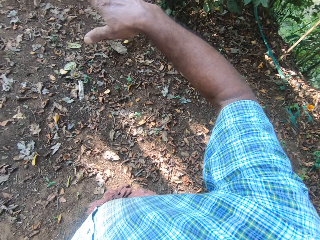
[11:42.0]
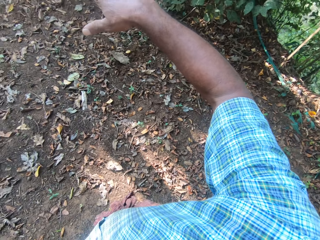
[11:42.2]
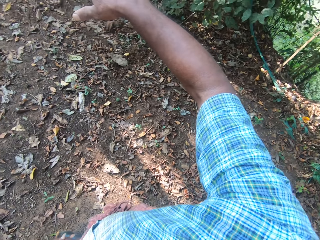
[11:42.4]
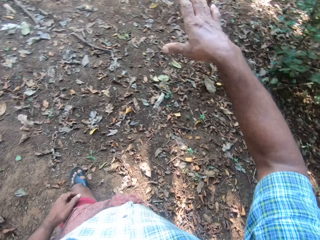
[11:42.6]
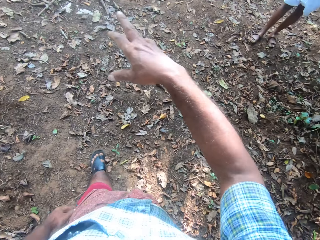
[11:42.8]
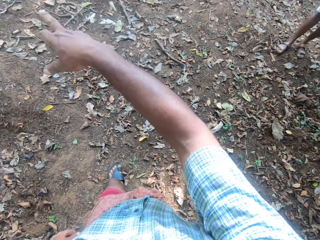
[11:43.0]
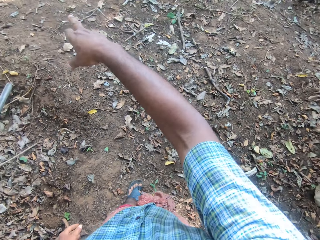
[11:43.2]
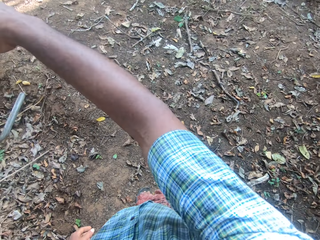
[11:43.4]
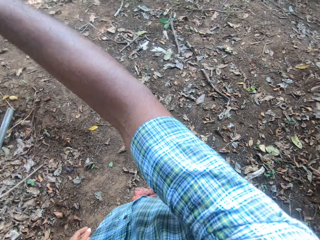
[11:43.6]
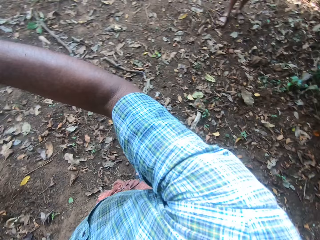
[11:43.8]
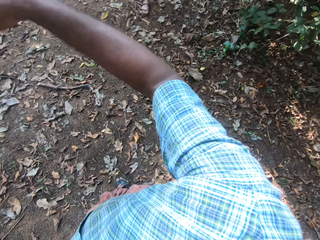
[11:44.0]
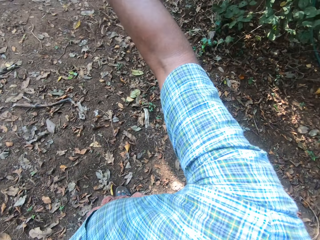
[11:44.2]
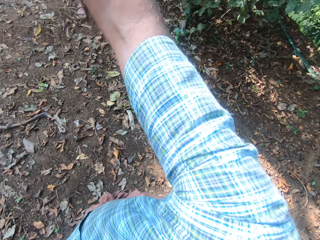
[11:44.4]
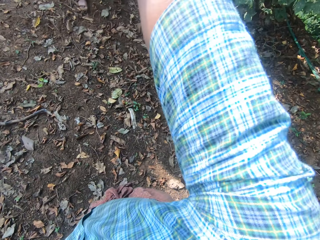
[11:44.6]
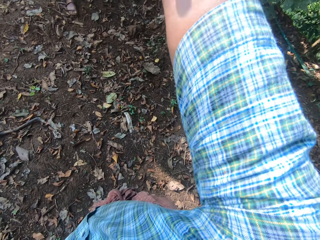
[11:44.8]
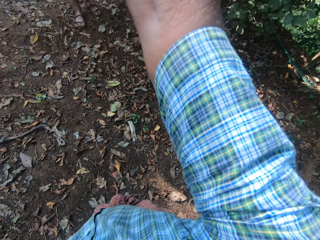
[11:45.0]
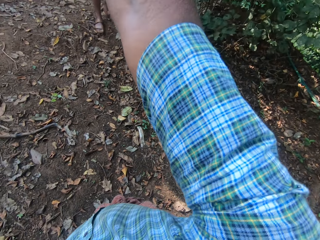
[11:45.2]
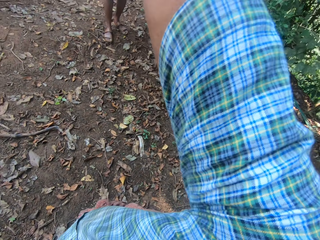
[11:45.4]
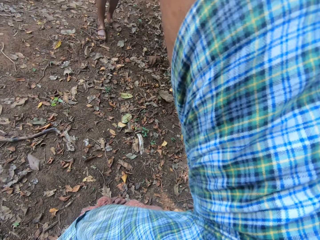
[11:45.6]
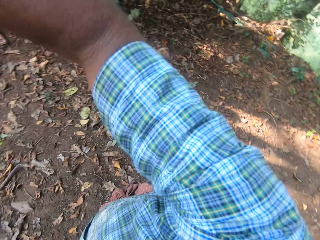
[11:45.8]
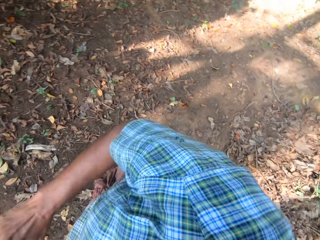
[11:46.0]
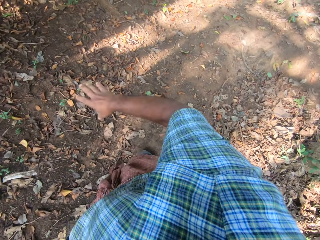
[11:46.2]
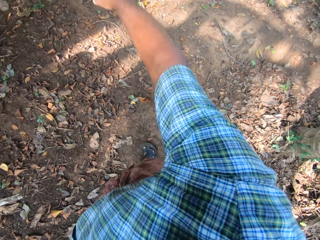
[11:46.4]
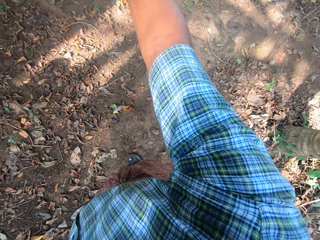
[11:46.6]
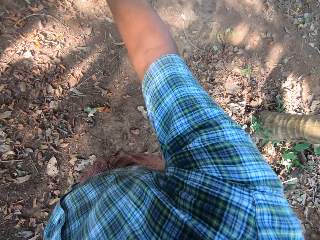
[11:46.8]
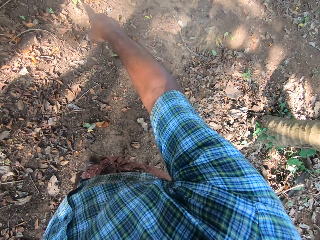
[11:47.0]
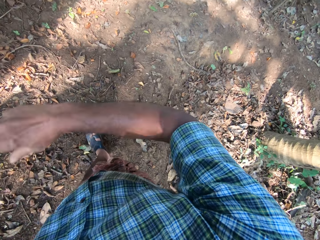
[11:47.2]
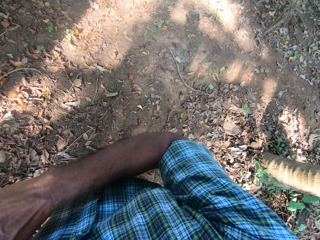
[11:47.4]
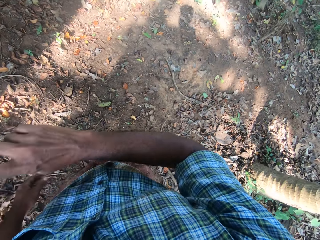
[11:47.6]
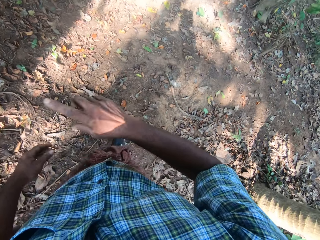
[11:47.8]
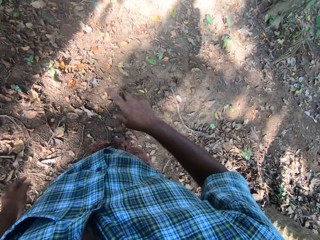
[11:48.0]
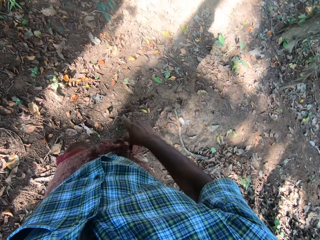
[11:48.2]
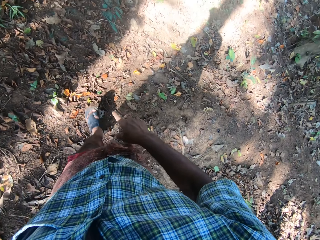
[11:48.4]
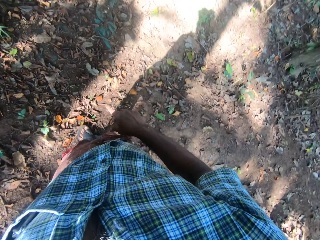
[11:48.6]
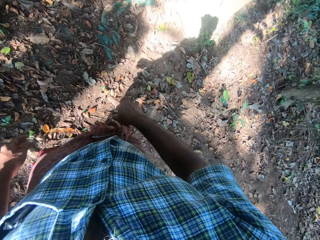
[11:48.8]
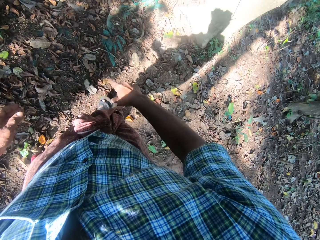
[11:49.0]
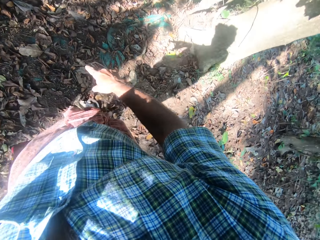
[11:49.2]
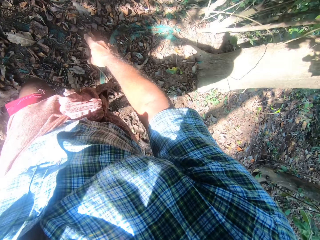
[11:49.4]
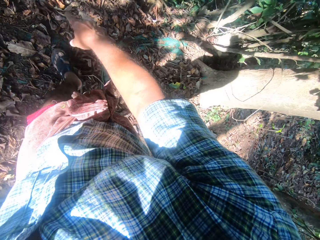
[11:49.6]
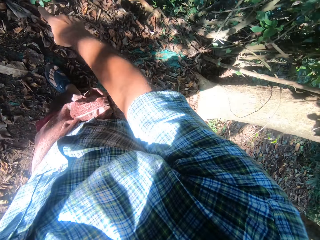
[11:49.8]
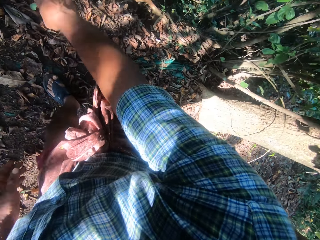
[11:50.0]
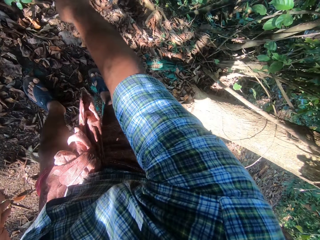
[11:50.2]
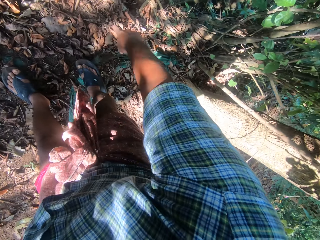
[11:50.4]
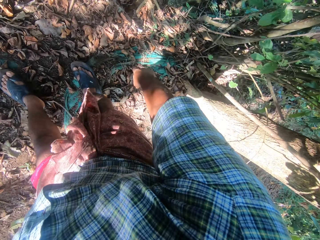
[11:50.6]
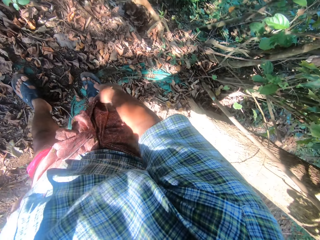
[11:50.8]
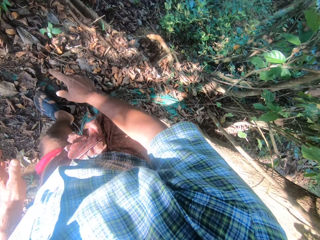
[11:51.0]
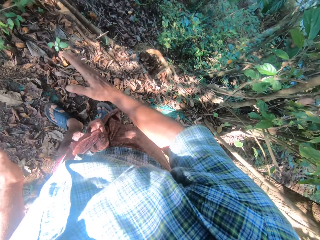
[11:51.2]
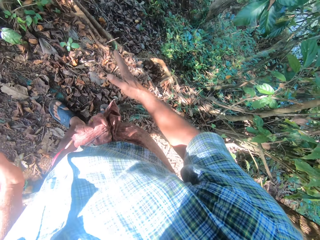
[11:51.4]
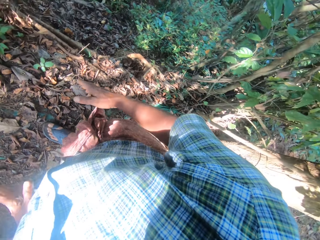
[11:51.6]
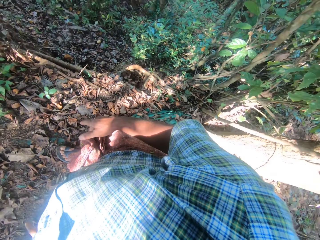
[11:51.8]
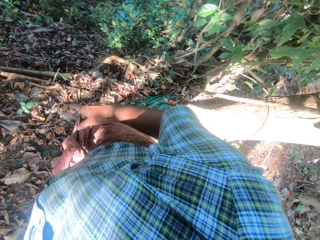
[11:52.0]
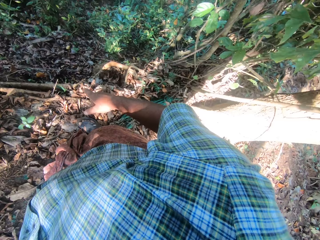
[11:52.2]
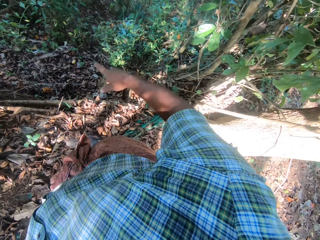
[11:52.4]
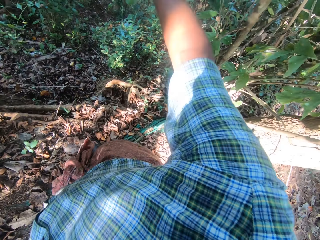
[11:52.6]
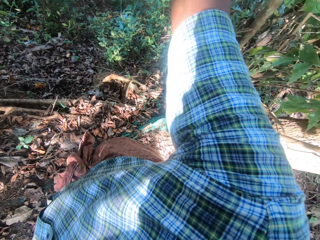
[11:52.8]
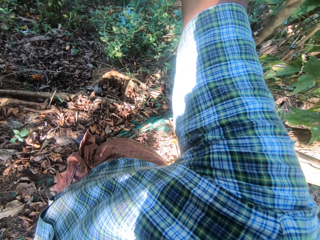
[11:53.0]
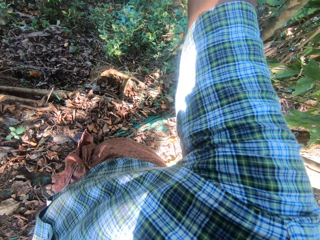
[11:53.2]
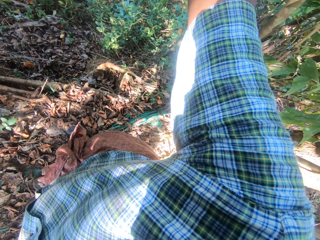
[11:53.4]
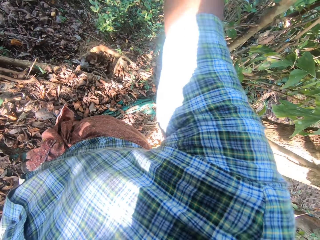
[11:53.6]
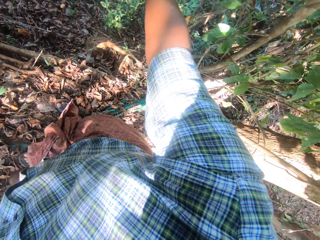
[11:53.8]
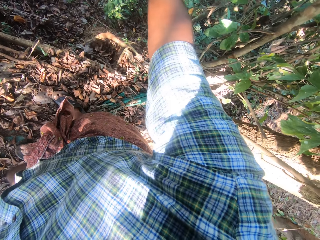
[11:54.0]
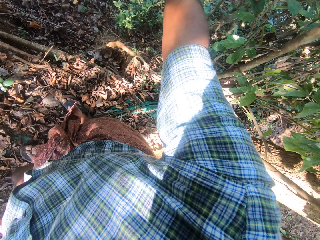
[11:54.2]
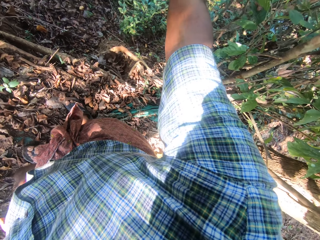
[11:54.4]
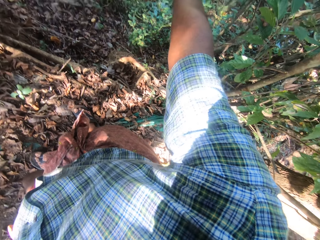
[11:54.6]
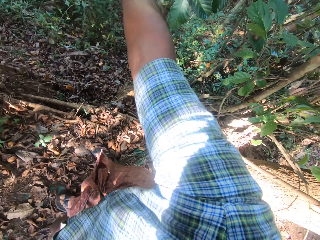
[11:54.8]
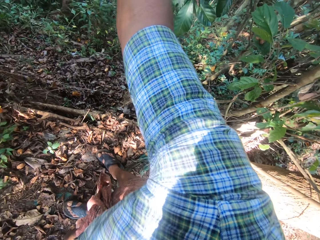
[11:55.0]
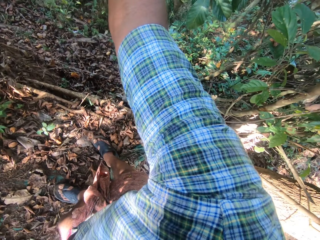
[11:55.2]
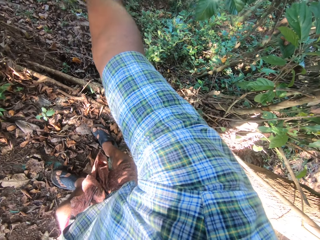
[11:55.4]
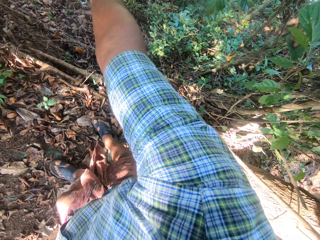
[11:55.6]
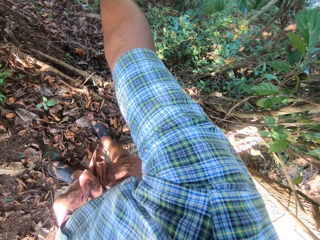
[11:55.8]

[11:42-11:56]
The camera wearer walks on the ground. They stand on the ground.
